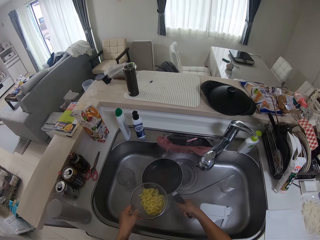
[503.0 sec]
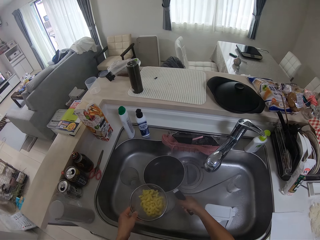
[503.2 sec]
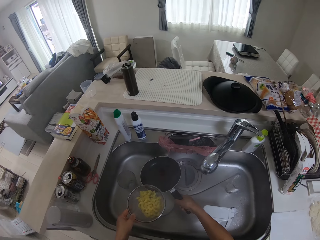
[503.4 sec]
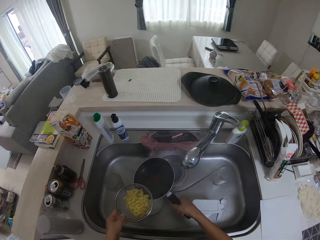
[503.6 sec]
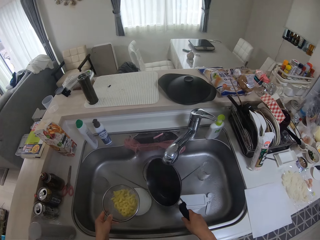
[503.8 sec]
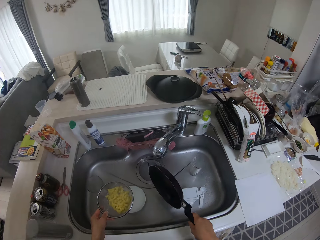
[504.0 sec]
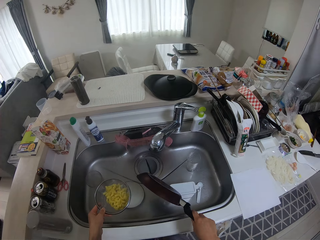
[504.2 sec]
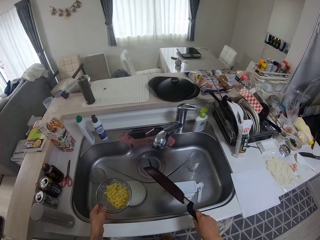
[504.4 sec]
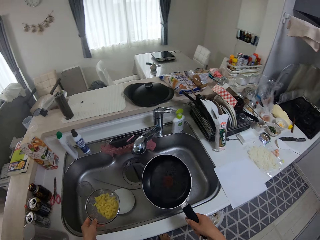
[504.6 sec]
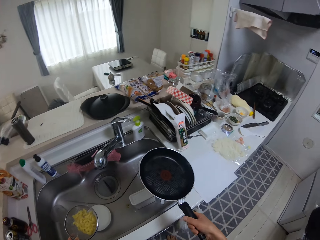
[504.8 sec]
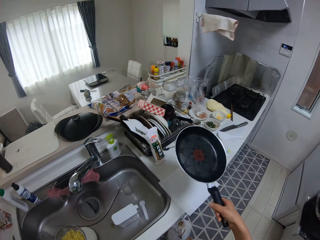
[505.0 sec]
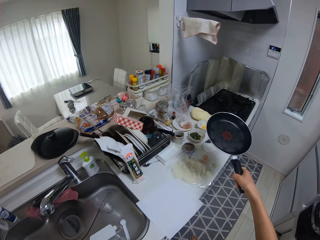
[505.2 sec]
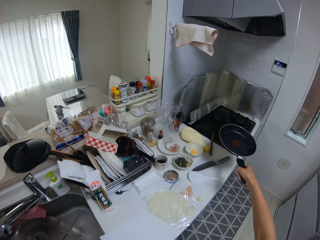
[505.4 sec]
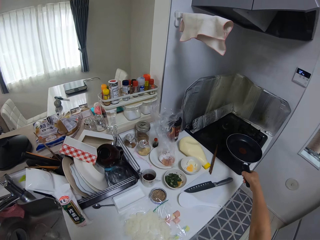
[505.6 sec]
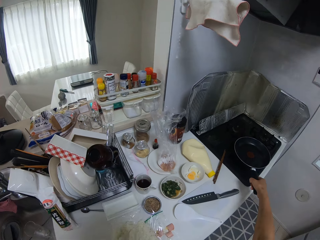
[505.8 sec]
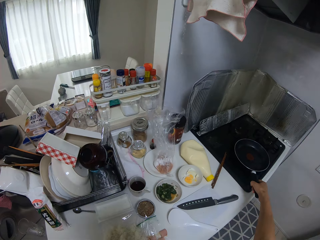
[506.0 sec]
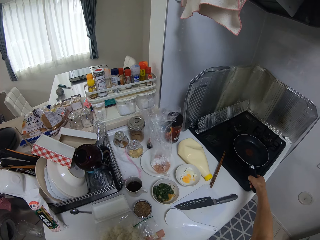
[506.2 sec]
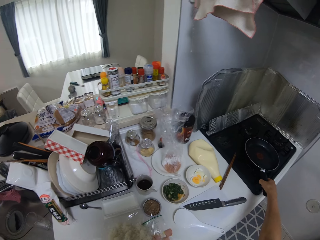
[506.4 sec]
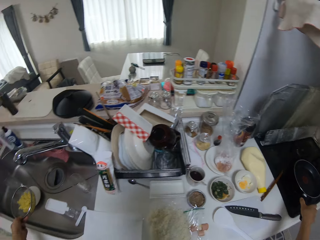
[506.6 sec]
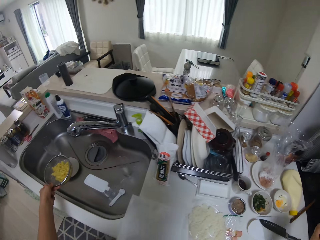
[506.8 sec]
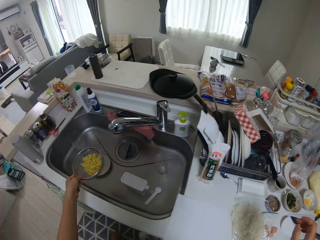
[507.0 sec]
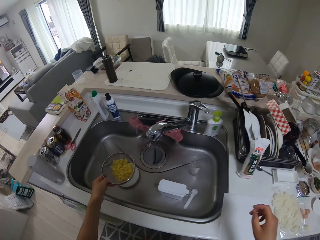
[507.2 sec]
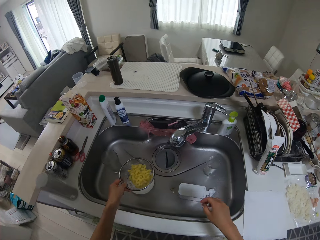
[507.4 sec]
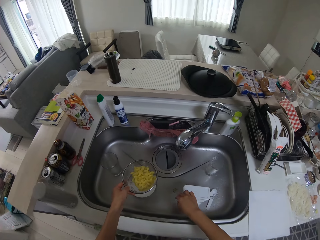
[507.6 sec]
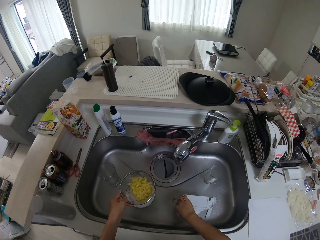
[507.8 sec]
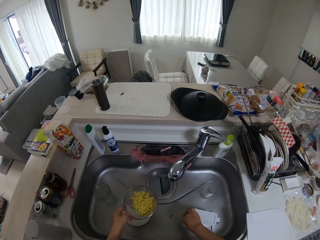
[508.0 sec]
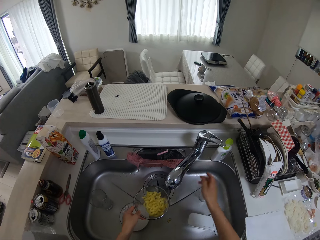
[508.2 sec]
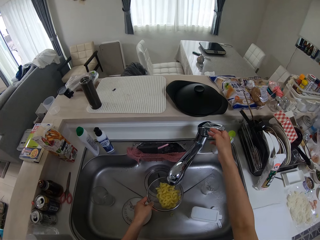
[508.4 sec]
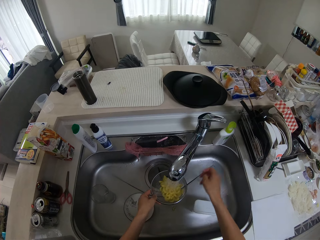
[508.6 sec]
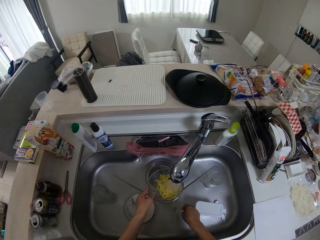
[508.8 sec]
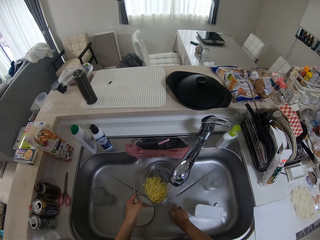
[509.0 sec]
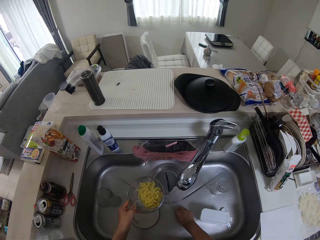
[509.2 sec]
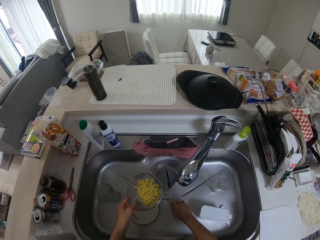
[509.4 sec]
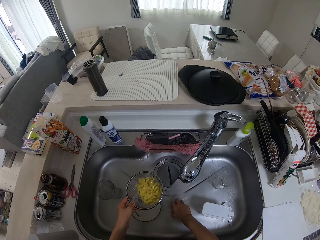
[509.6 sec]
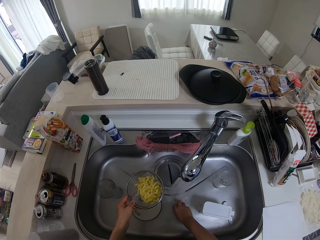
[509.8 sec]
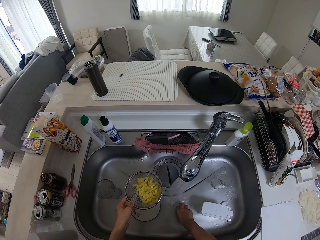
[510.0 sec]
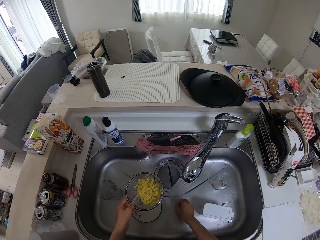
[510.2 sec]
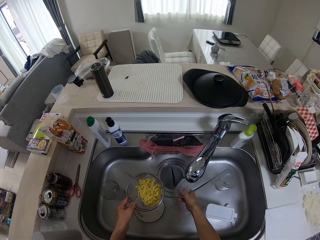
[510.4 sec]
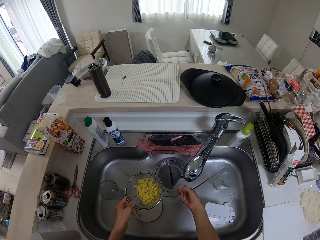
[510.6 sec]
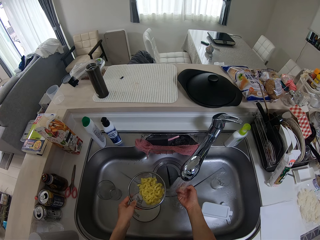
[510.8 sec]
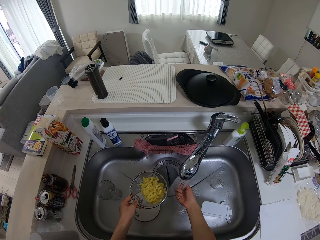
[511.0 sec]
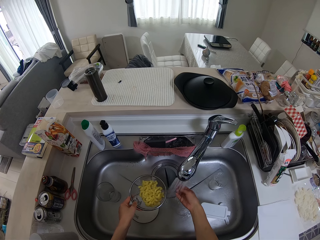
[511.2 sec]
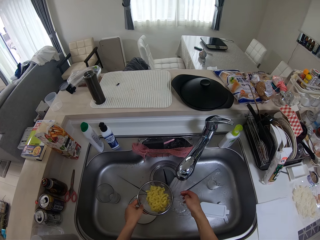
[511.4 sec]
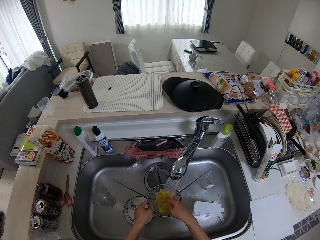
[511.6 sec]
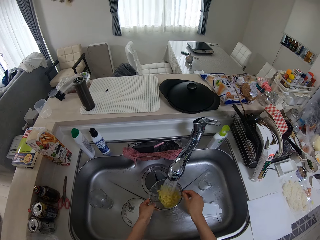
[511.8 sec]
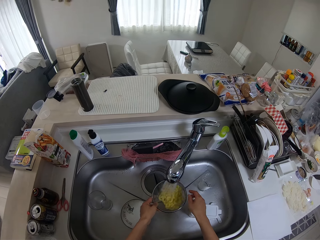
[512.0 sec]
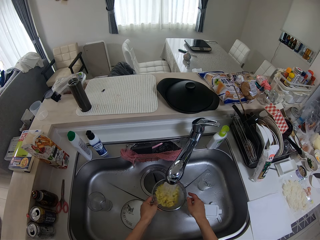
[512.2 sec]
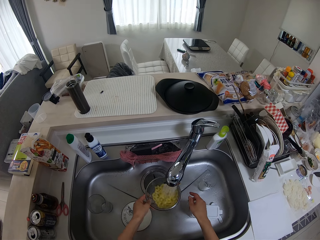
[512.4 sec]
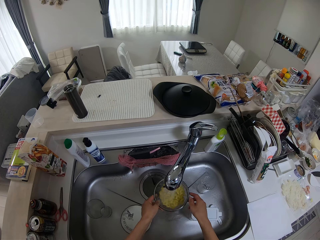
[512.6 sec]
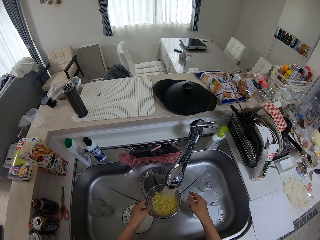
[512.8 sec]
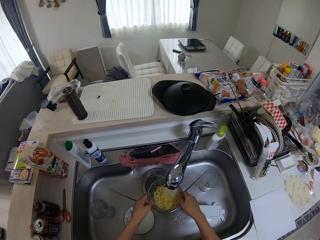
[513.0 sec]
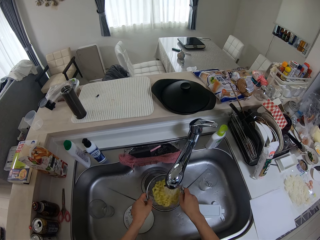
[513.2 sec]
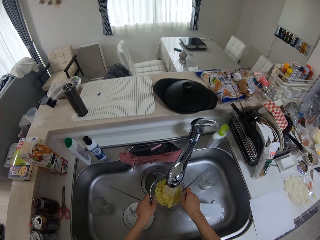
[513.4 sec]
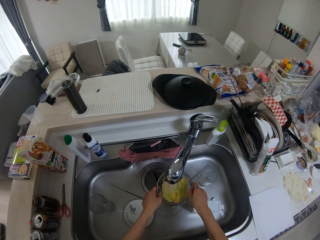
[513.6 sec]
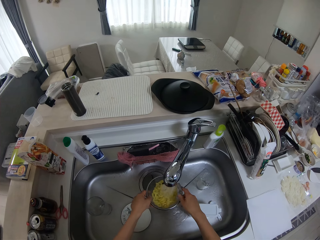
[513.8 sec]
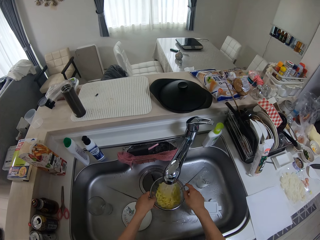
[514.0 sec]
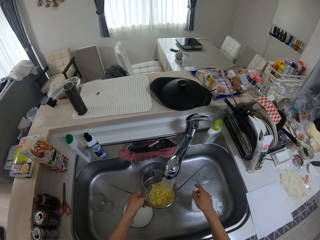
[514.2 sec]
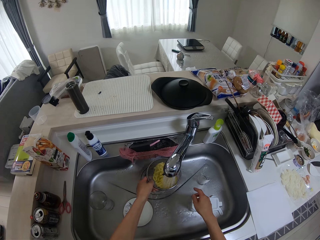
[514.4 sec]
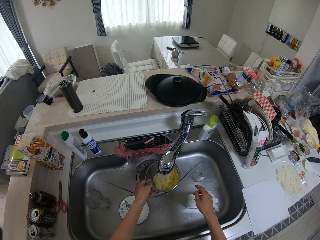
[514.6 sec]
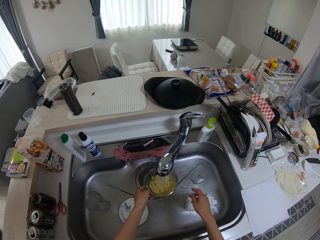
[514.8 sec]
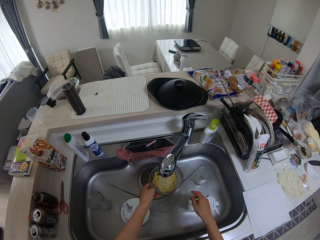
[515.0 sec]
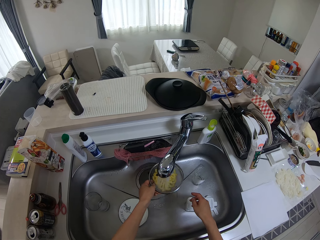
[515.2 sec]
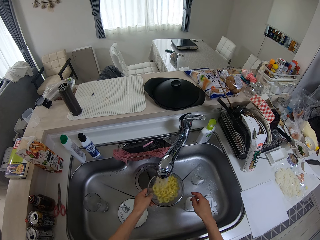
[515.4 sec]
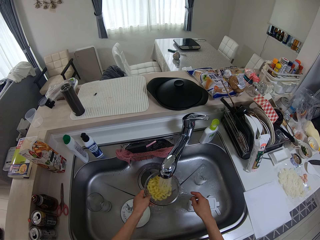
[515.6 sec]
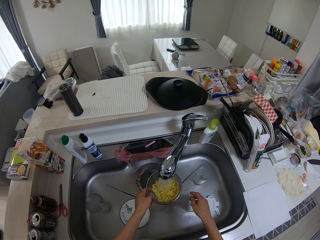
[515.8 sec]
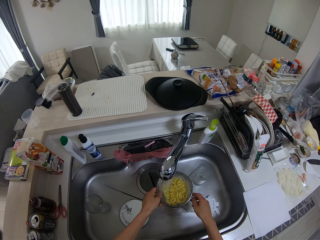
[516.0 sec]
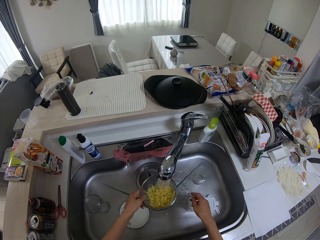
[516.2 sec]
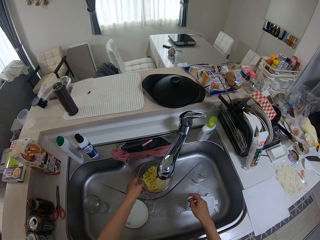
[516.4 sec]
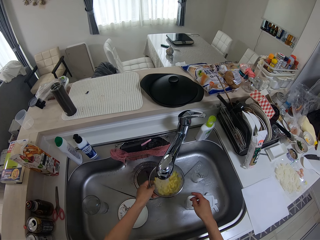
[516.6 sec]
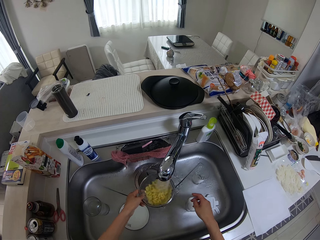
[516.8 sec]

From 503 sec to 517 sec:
The camera wearer shakes the pan in the wash sink. She drops the pan on the cooker with her right hand. She holds the sieve in the wash sink. She opens the tap with her right hand. She rinses the food in the wash sink. She picks up the food or pasta in the sink with her right hand. She washes the pasta. She puts the pasta in the sieve. She rinses the food in the wash sink.

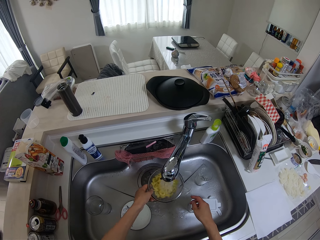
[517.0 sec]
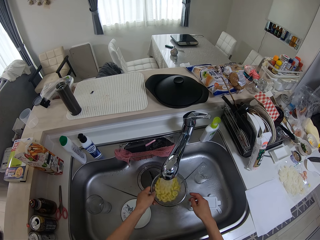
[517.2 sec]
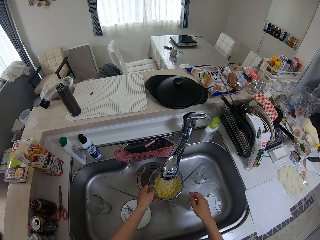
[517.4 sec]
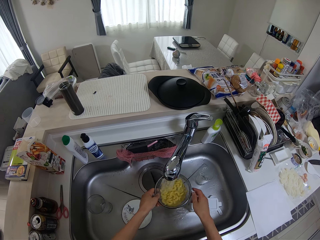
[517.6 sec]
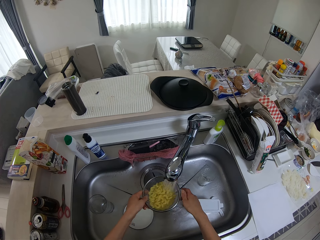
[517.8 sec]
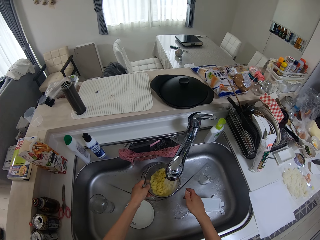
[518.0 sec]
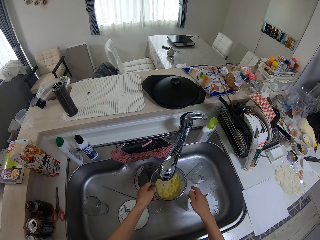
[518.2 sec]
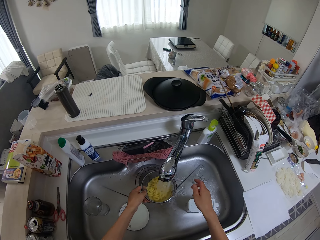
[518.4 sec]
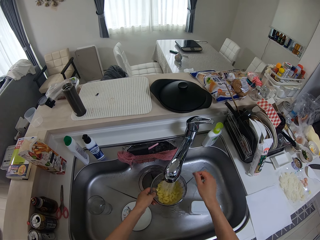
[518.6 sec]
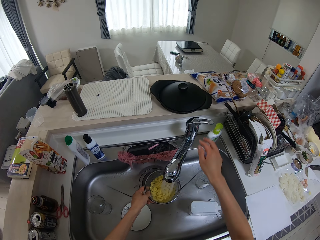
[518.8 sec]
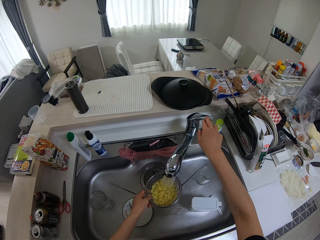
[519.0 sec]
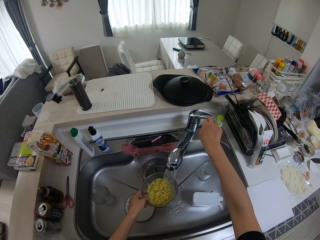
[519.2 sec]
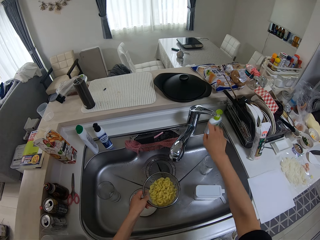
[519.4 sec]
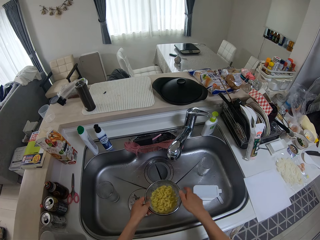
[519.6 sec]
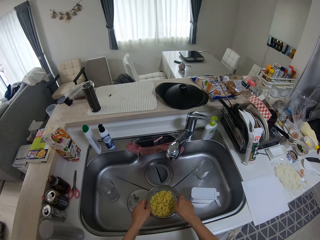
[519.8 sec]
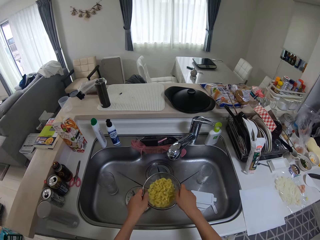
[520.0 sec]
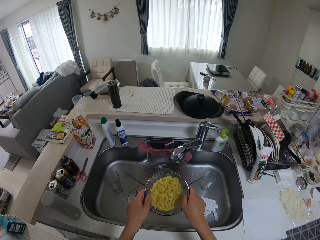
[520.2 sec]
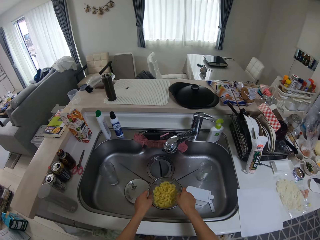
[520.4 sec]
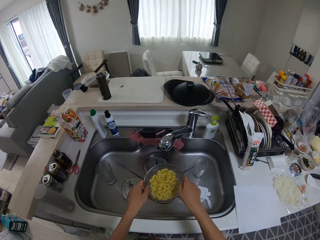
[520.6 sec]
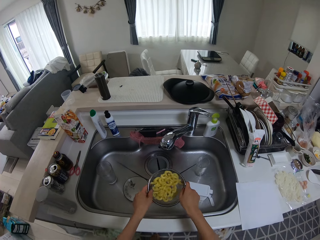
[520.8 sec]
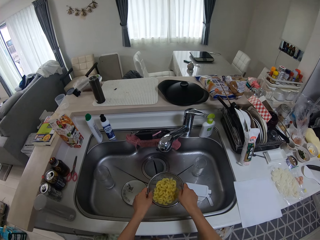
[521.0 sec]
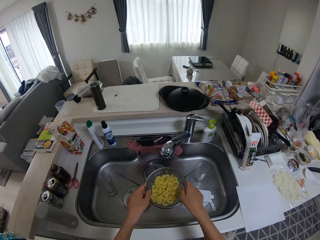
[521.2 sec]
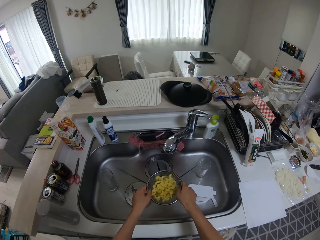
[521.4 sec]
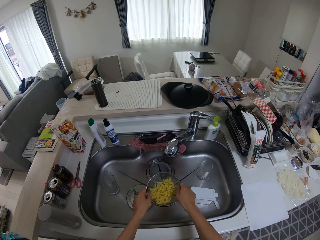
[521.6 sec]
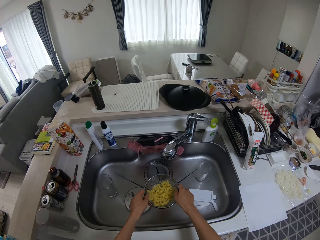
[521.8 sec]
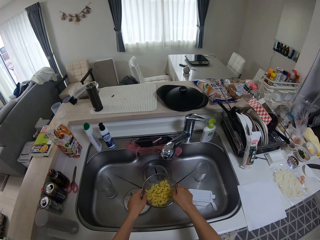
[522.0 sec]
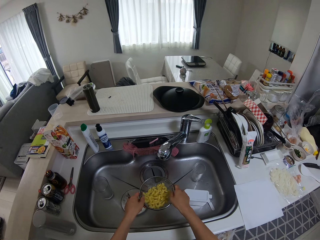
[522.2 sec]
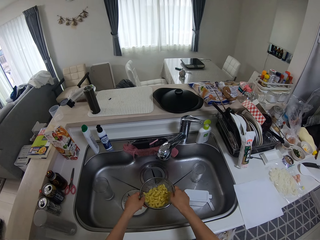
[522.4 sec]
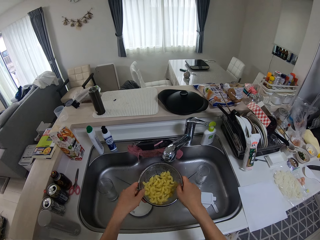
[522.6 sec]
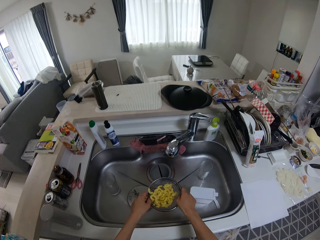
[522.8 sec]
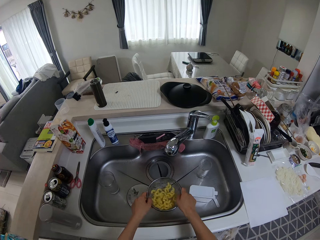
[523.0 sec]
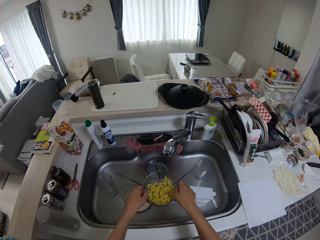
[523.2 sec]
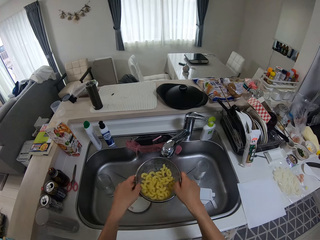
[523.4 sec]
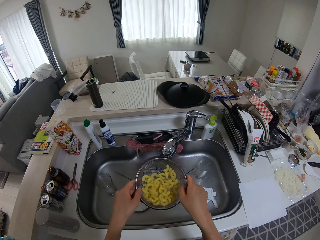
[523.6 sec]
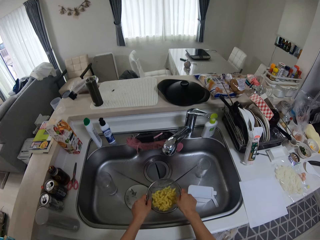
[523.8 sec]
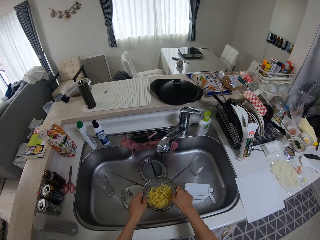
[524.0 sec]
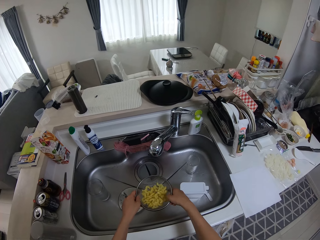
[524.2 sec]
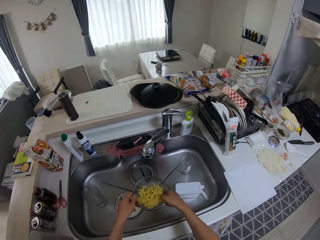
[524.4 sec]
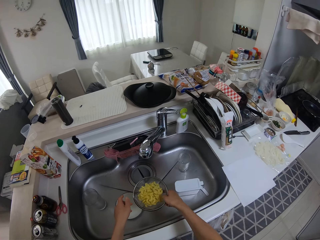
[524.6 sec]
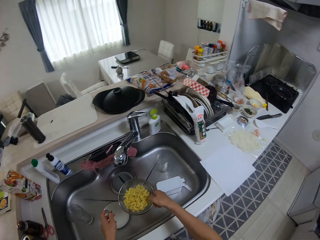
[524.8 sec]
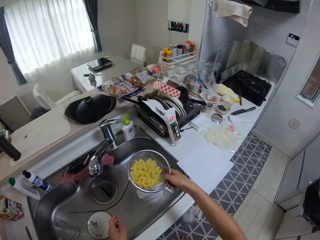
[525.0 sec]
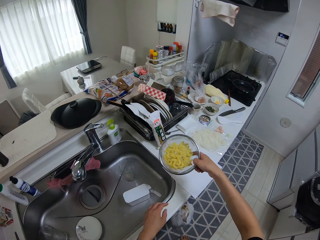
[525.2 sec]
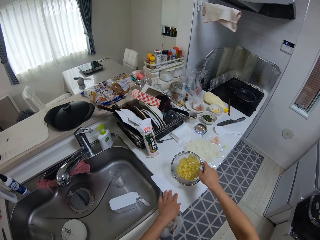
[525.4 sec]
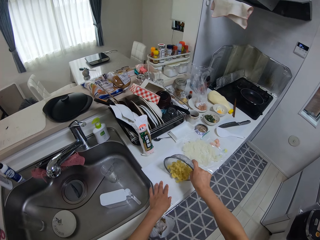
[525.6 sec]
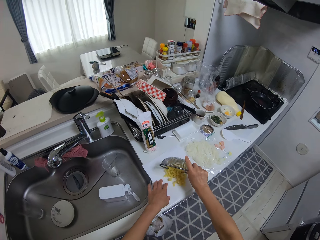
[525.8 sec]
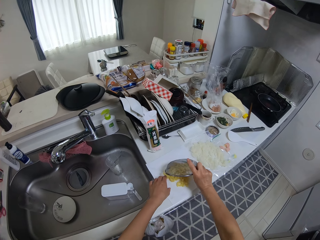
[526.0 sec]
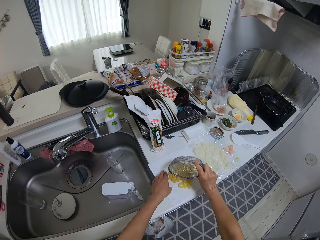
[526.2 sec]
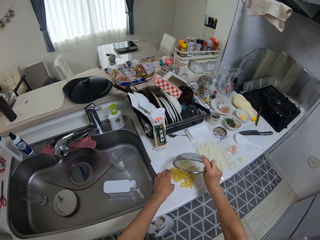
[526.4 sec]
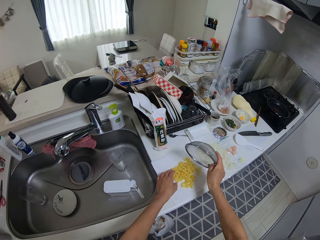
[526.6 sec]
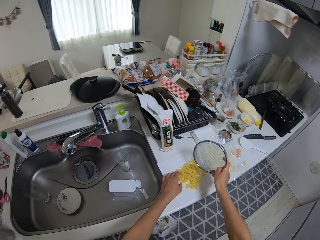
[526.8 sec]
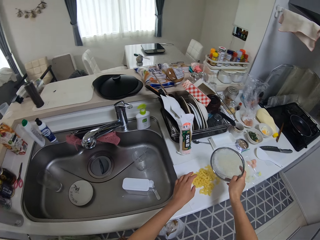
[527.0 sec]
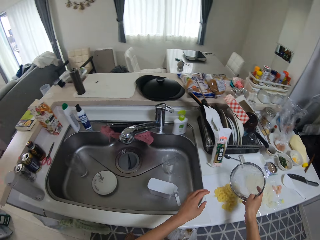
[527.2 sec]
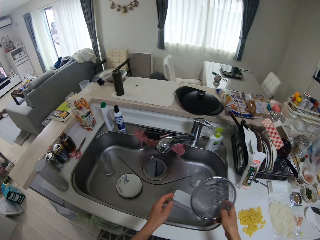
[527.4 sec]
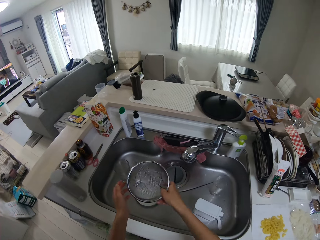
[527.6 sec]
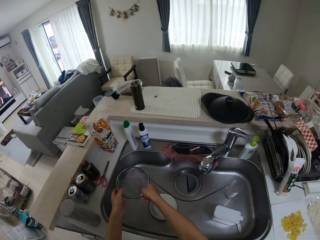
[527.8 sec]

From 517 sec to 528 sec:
The camera wearer closes the tap with her right hand. She holds the sieve with her hands. She shakes the pasta. She pours the food in the sieve on the tissue paper.
